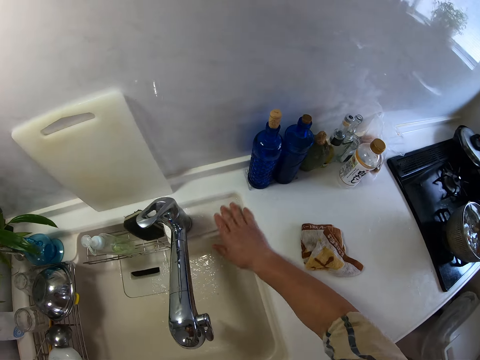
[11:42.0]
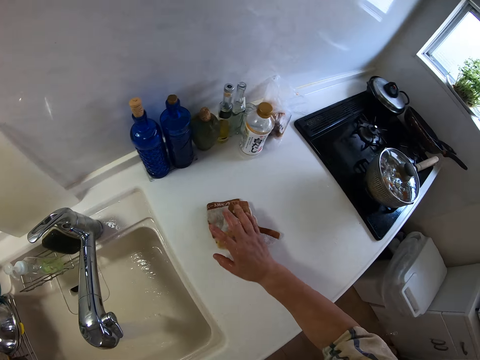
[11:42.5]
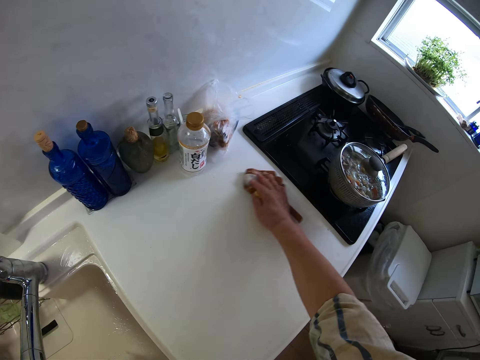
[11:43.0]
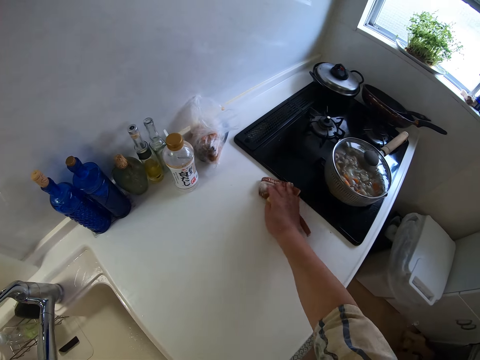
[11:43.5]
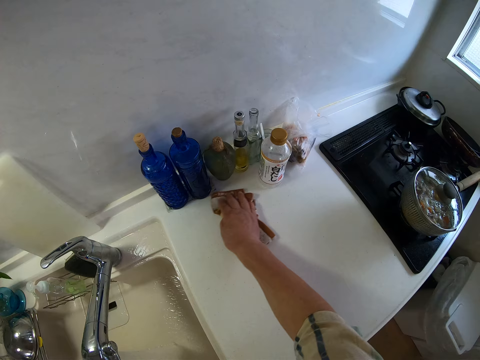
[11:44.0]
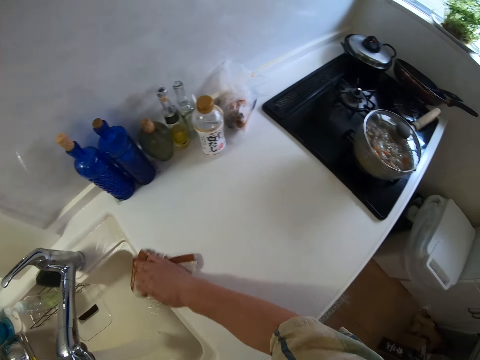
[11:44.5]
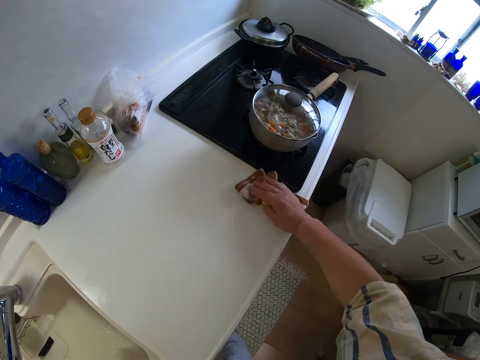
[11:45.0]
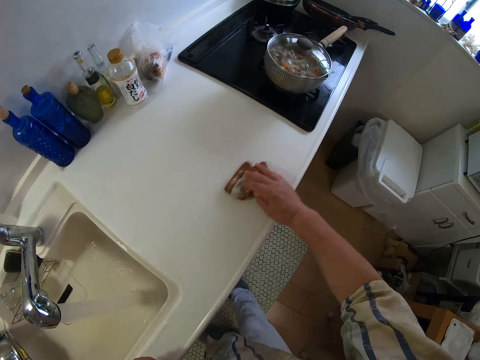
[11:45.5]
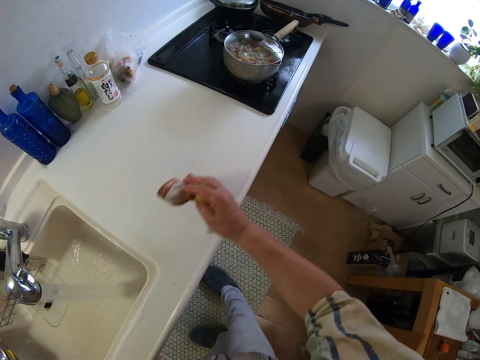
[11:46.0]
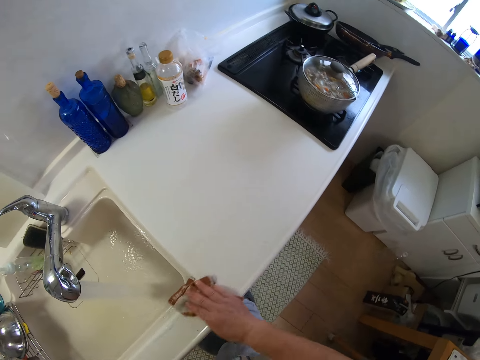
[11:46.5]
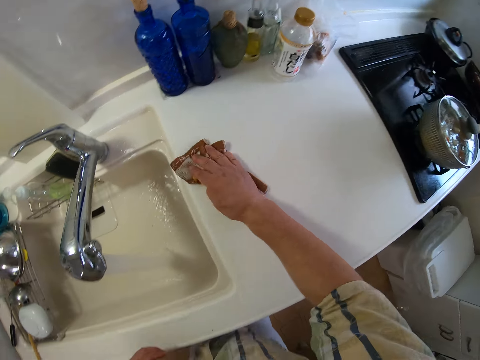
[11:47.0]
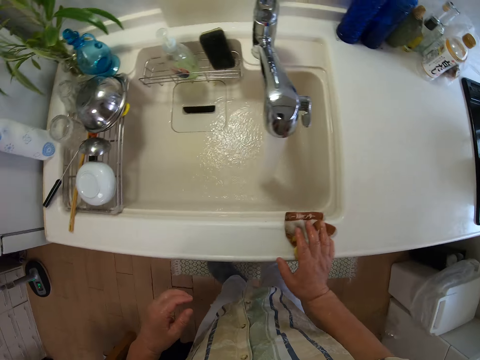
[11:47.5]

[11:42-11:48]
The camera wearer cleans the sink with his right hand. He holds the napkin on the table top with his right hand. He wipes the table top with the napkin in his hand.
